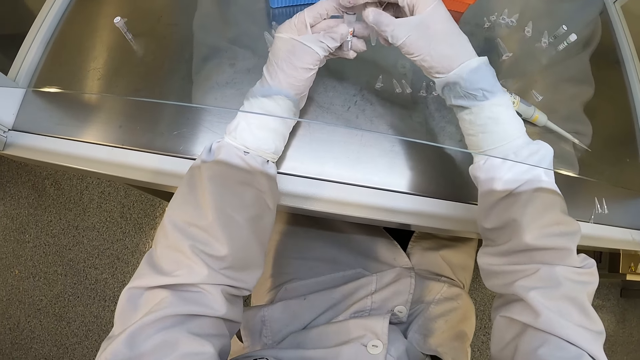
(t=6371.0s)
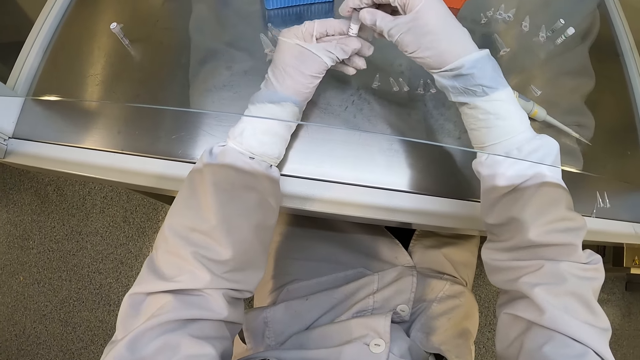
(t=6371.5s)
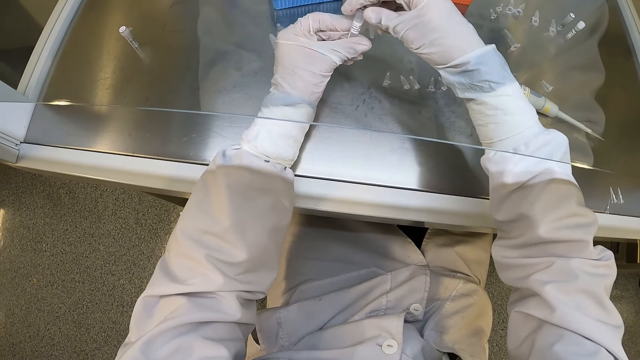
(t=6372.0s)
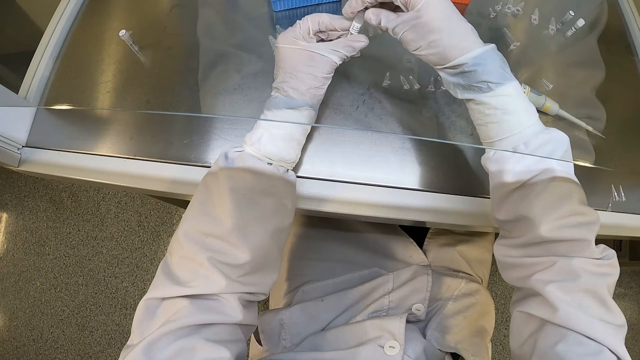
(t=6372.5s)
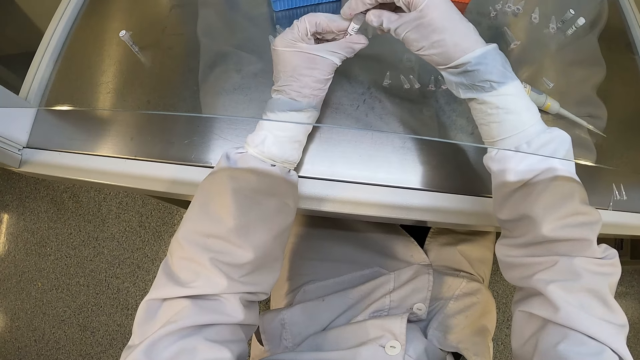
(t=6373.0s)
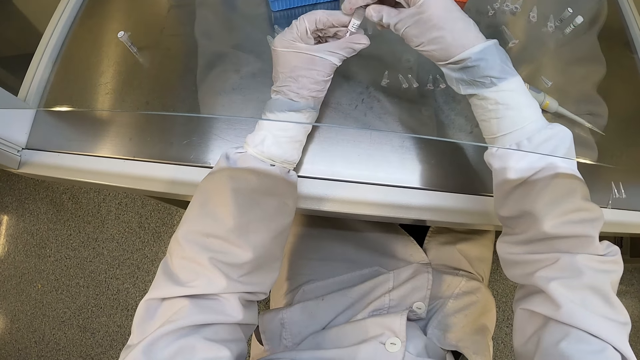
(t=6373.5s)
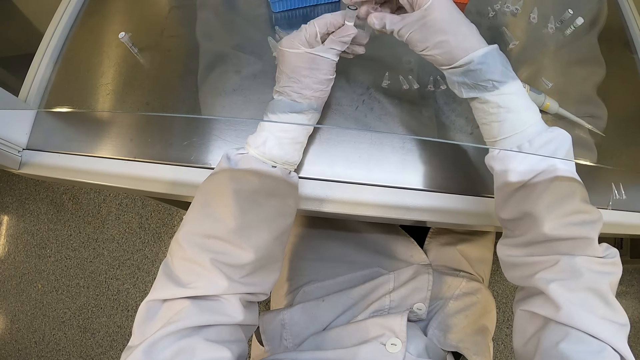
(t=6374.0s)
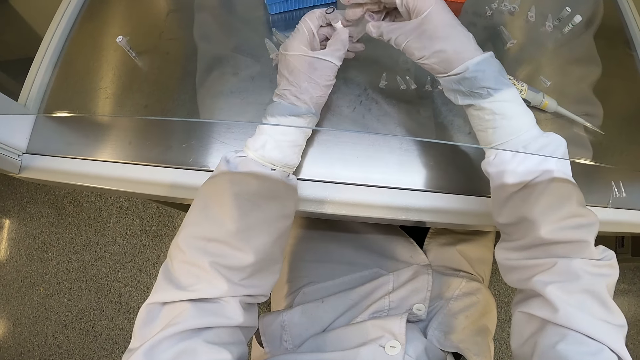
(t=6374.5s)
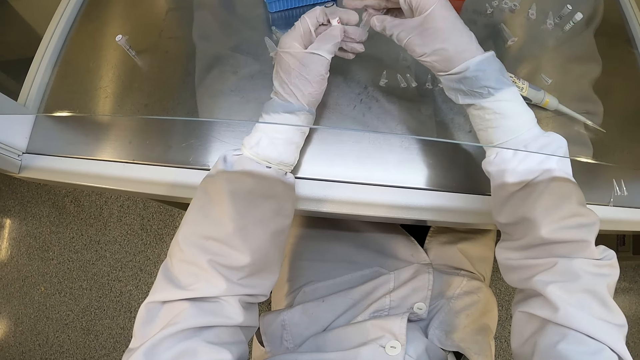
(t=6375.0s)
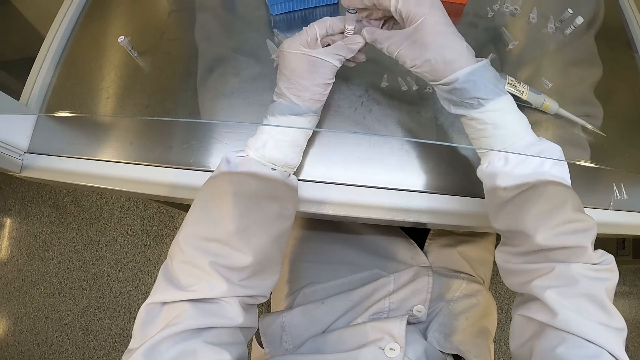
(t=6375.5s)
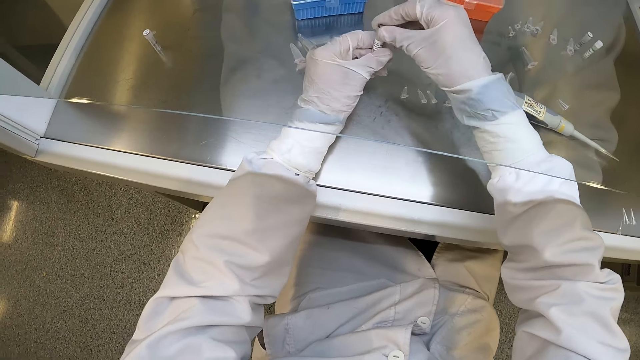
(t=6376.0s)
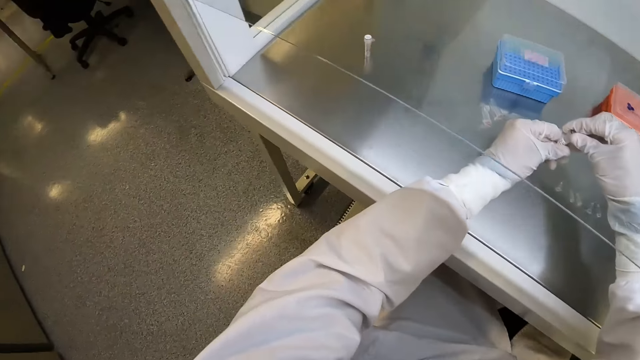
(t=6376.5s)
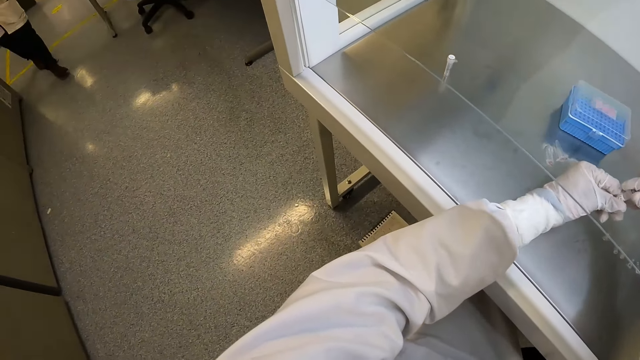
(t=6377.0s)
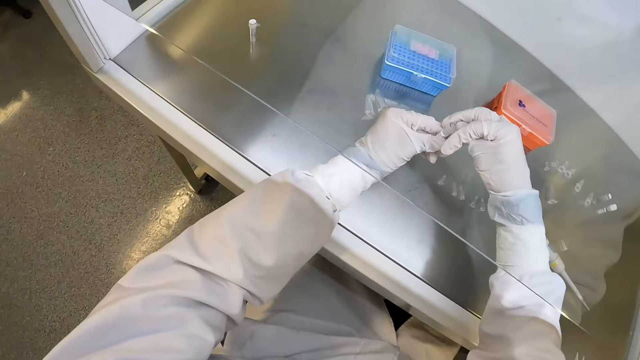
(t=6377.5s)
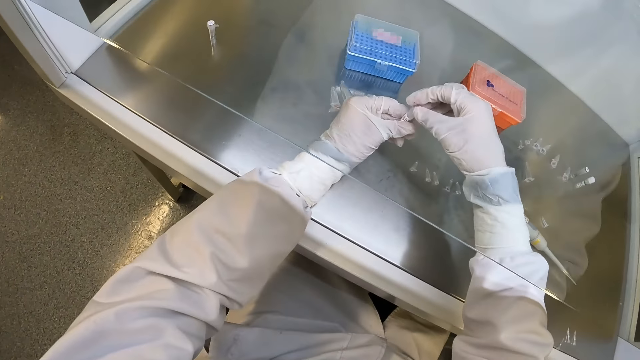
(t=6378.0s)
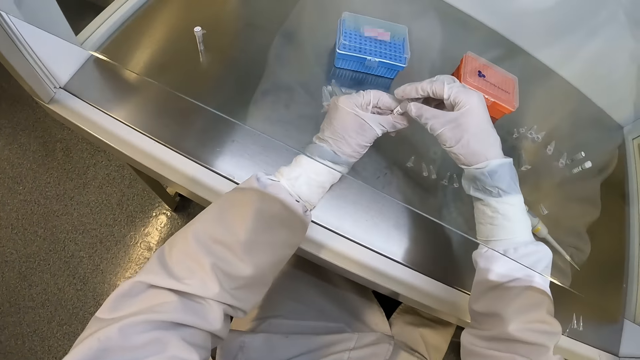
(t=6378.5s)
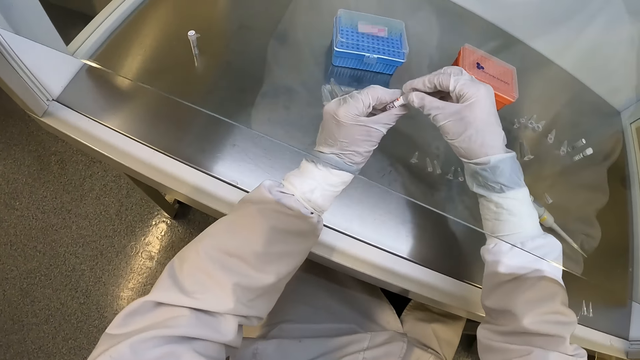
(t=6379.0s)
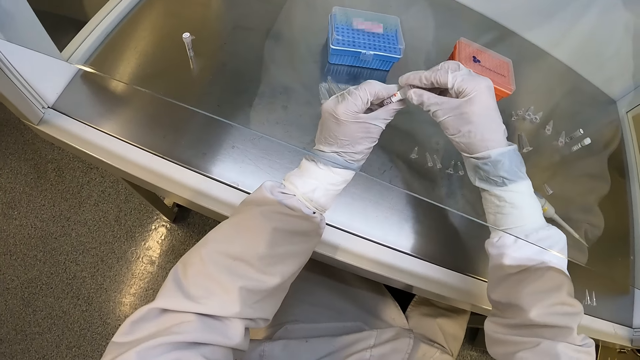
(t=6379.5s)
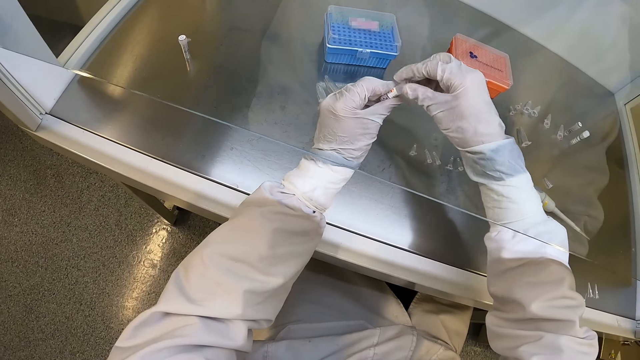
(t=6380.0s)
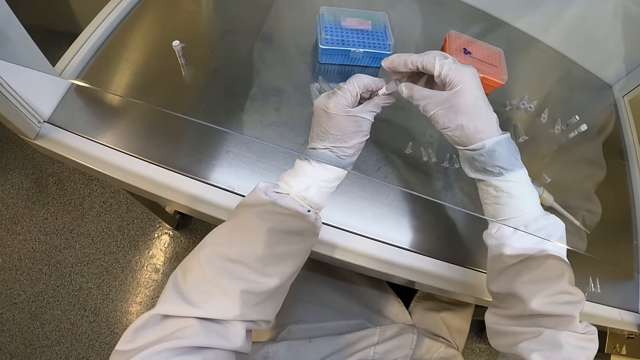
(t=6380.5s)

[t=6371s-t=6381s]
The camera wearer looks at the lab tube. He holds the sample test tube with his gloved hands. A man walks towards the camera wearer. The camera wearer removes the cover of the sample test tube with his gloved right hand.

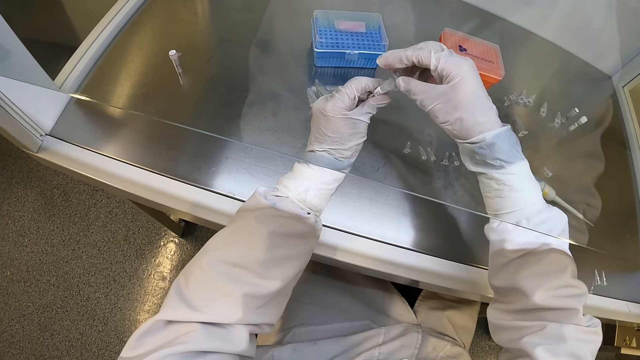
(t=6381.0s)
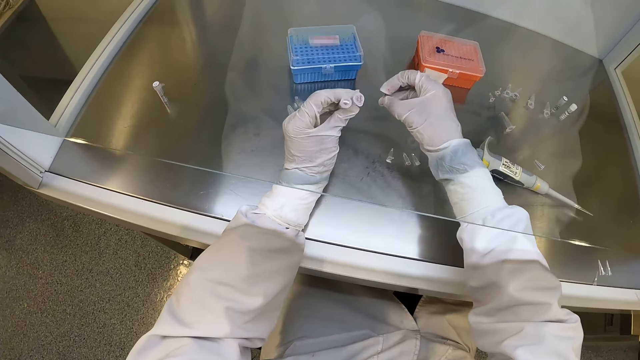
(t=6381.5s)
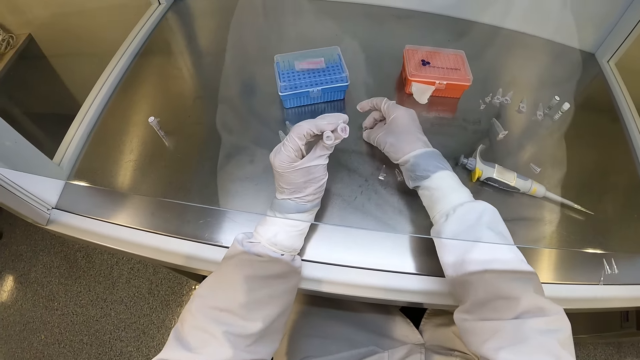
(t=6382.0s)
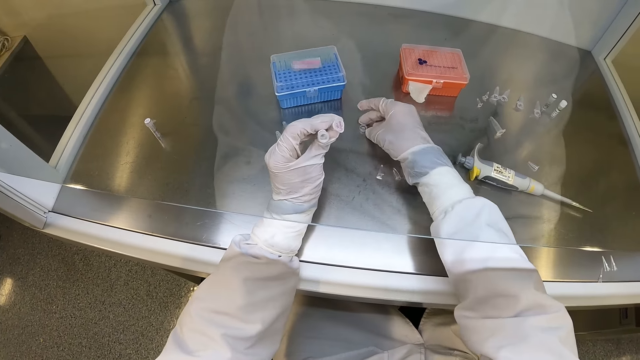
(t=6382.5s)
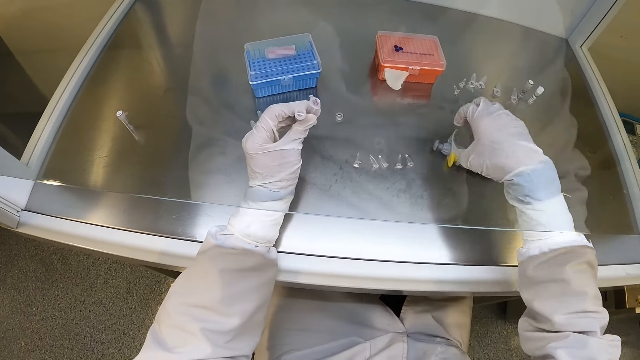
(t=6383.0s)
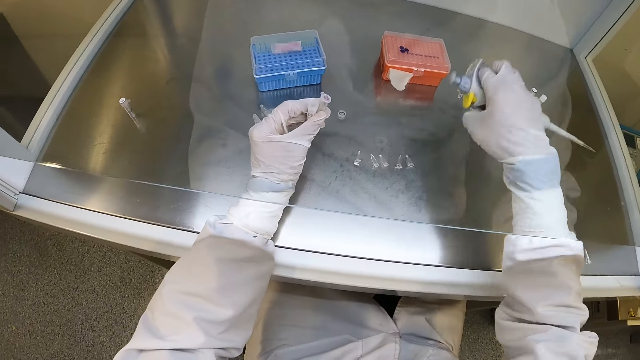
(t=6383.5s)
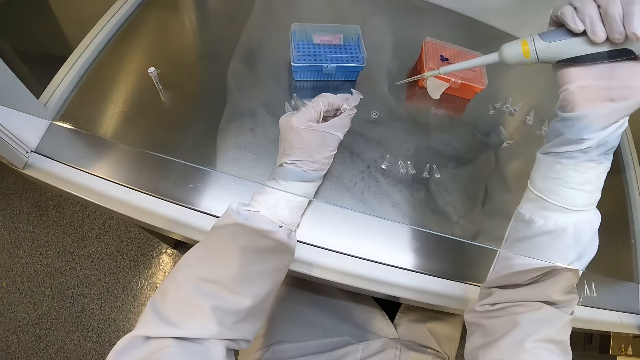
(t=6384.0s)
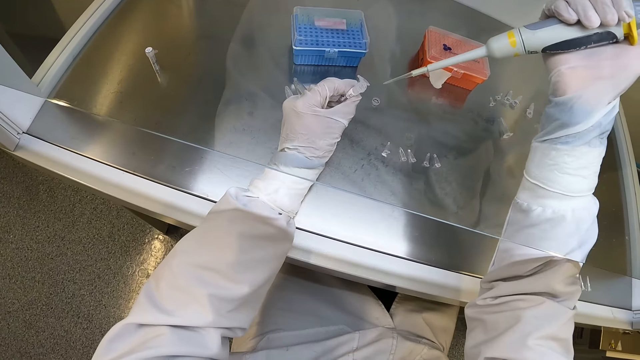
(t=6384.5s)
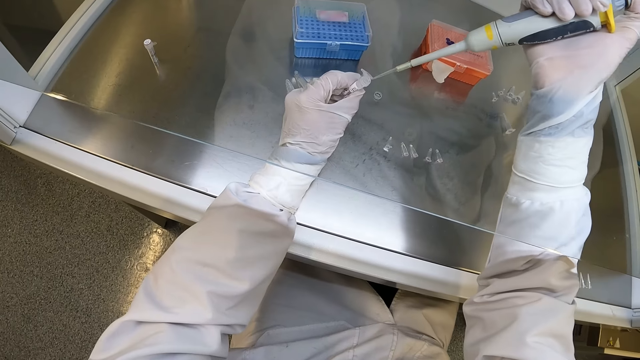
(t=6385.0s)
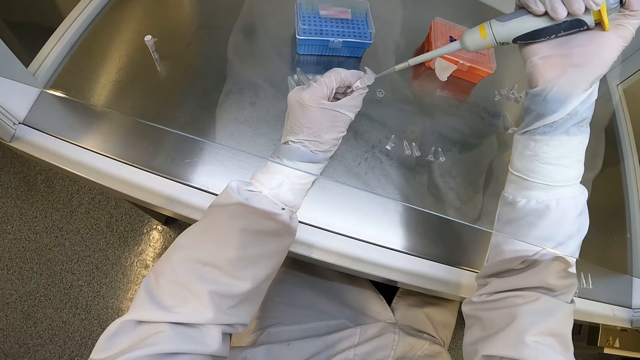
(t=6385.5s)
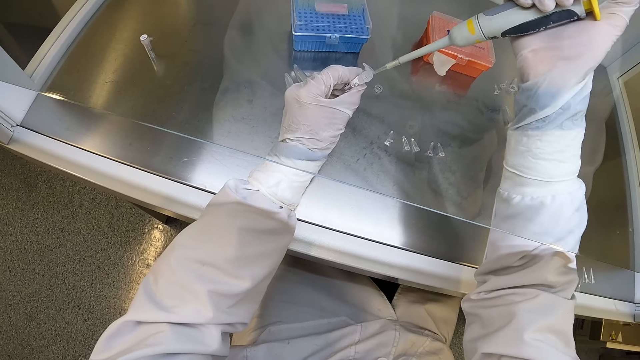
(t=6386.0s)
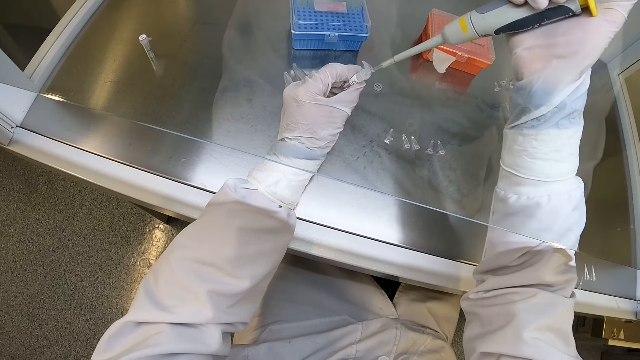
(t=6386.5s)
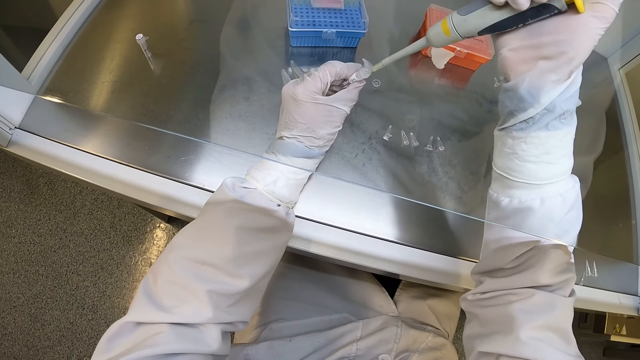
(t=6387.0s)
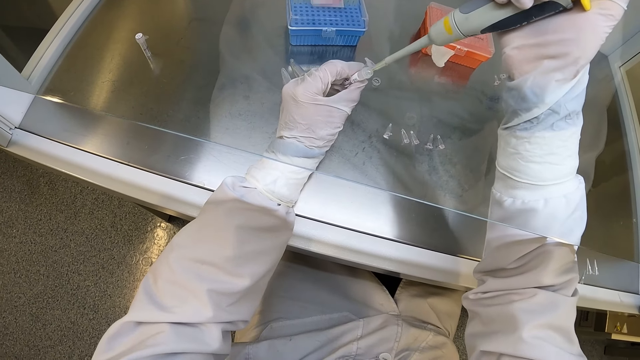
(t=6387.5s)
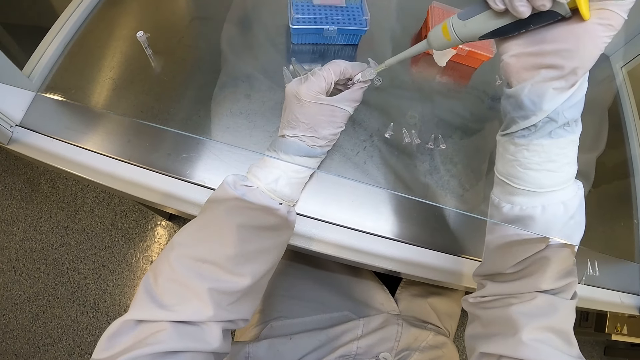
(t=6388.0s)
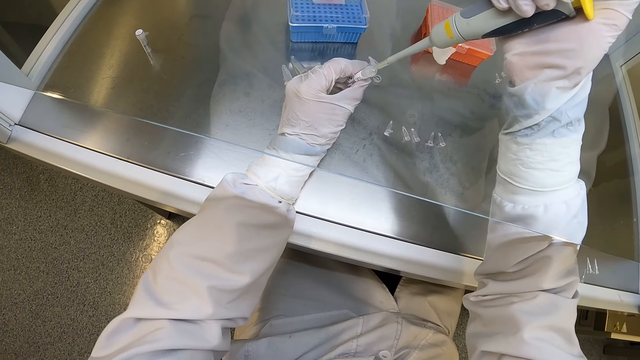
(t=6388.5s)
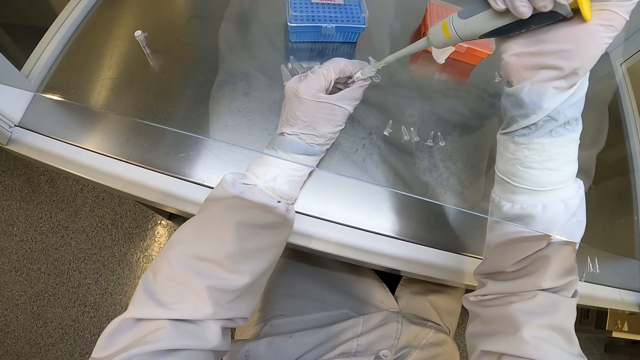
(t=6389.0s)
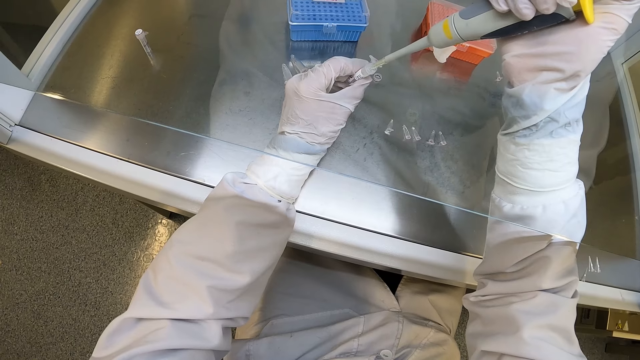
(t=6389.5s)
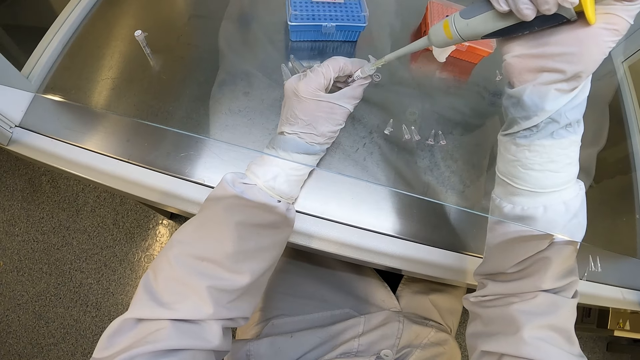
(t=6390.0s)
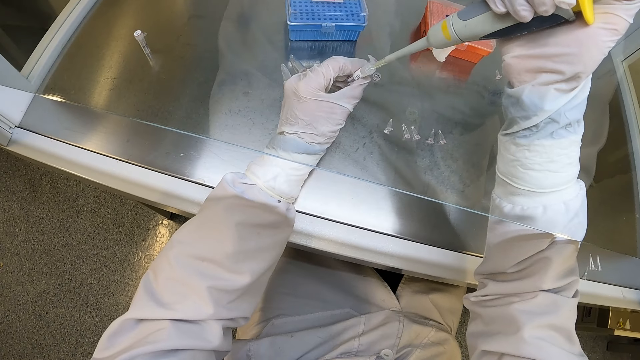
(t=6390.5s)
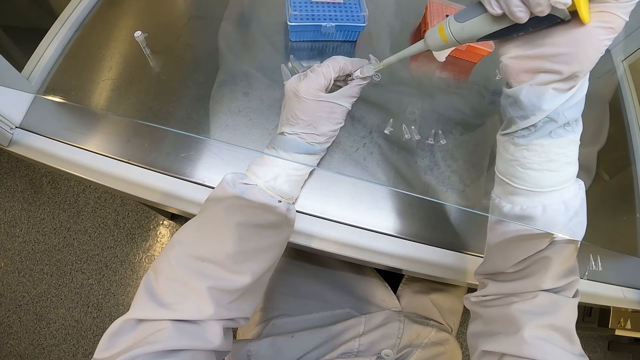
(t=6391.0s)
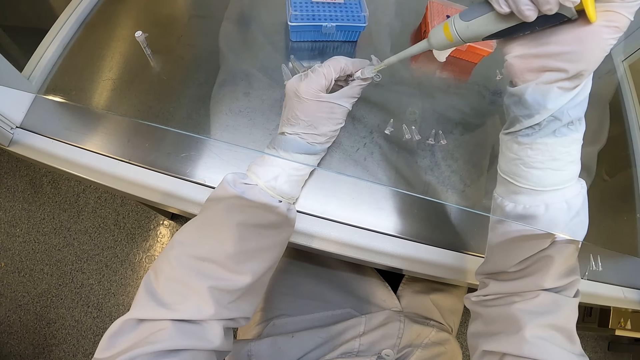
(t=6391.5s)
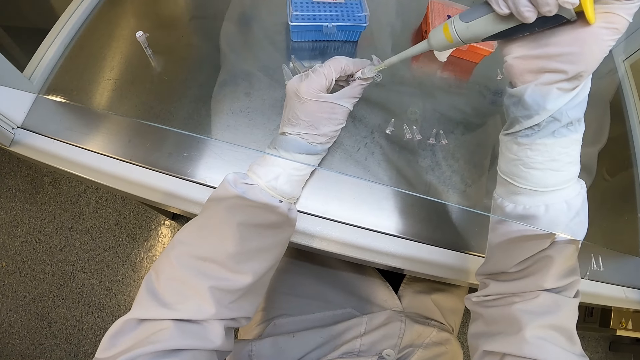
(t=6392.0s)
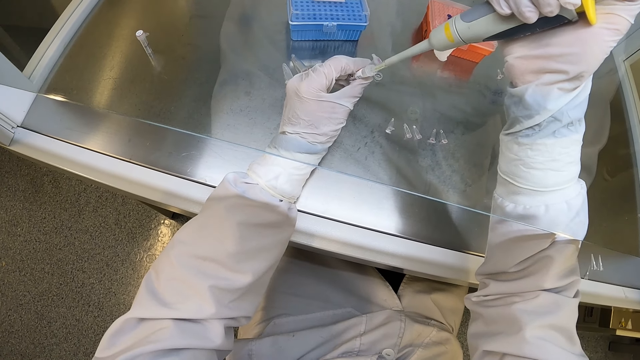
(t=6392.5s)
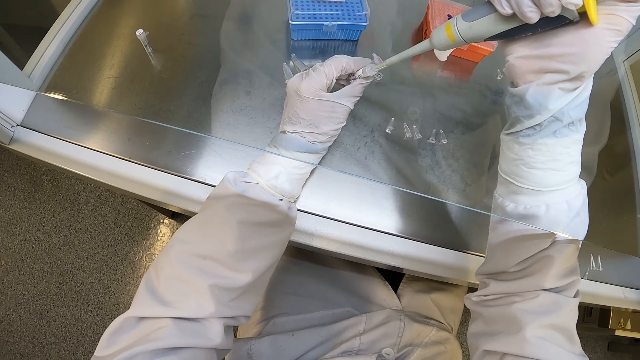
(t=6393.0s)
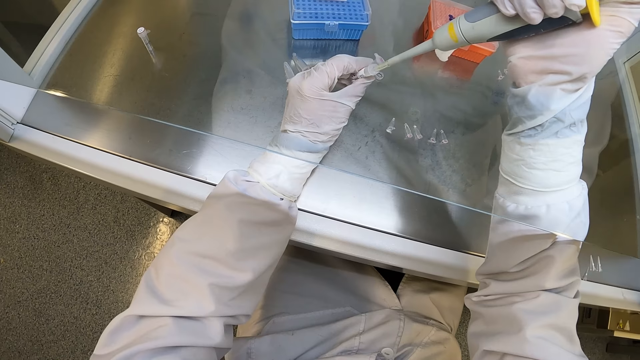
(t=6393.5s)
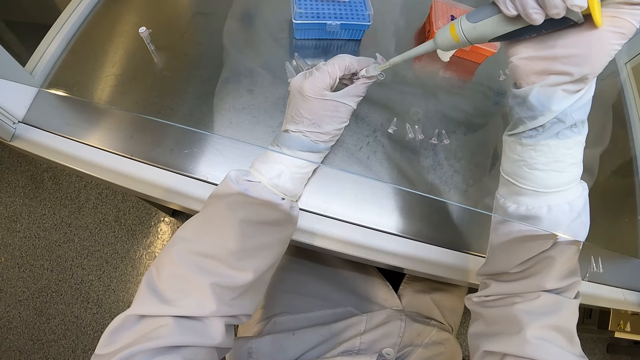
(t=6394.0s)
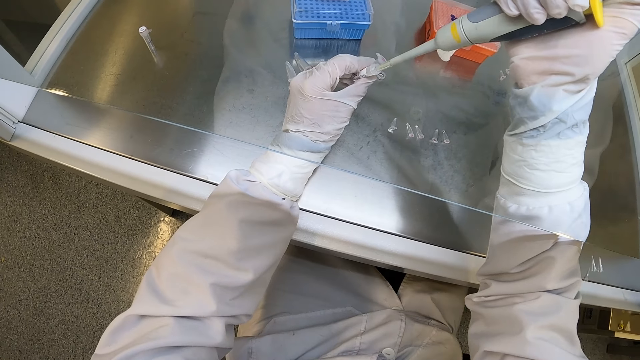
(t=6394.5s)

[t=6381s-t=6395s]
The camera wearer drops the cover on the table with his gloved right hand. He picks up the micropipette from the table with his gloved right hand. He takes solution from the sample test tube in his gloved left hand with the micropipette in his gloved right hand. He collects some fluids from the lab tube.
